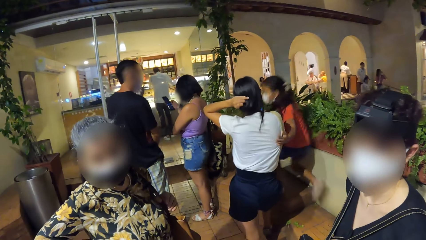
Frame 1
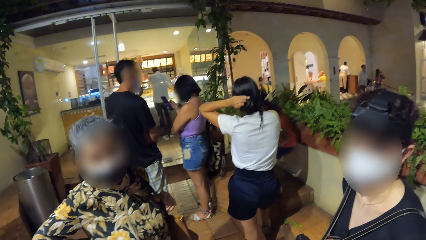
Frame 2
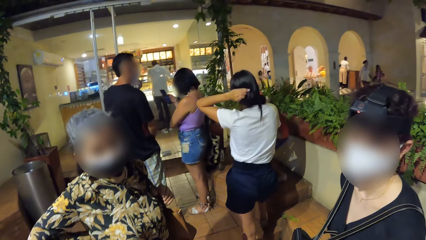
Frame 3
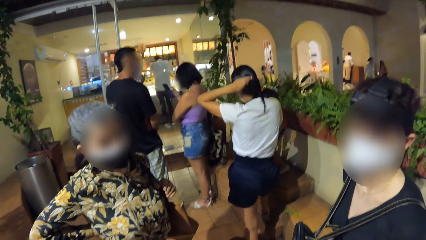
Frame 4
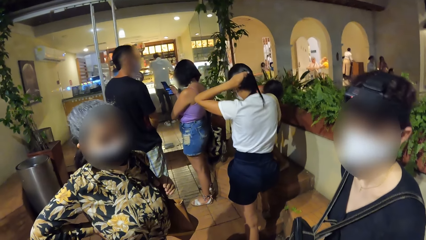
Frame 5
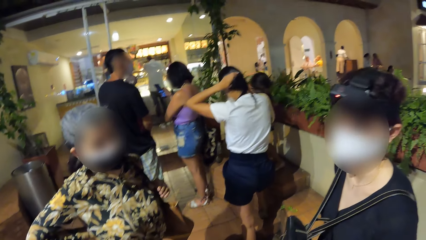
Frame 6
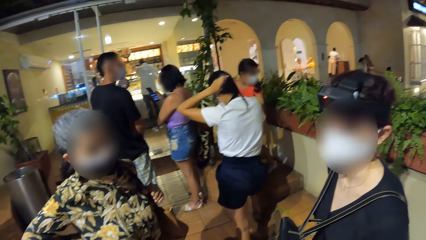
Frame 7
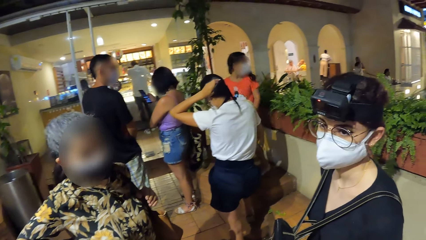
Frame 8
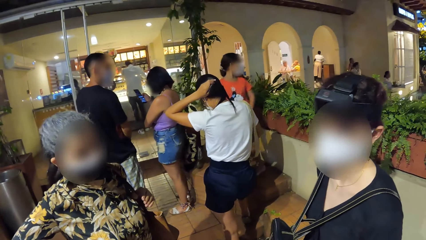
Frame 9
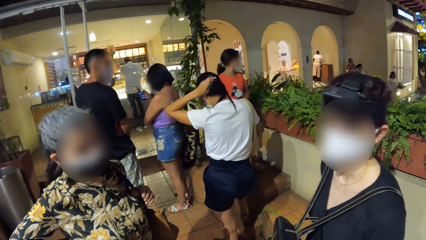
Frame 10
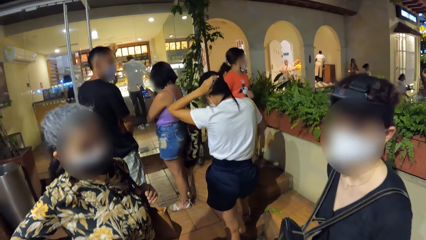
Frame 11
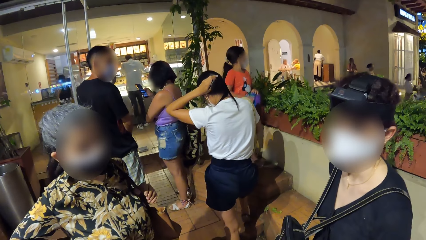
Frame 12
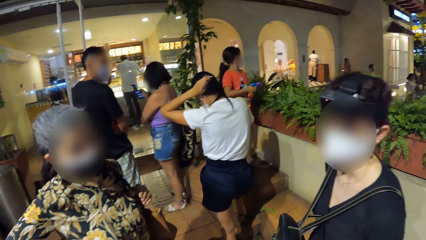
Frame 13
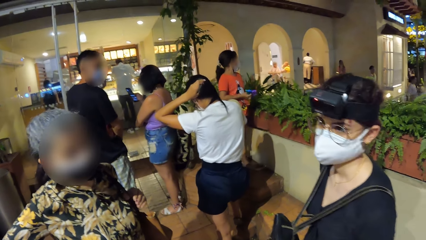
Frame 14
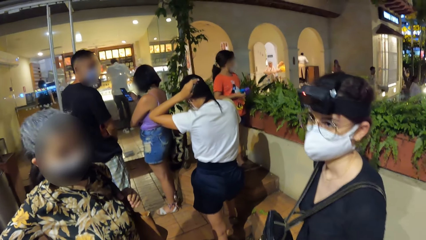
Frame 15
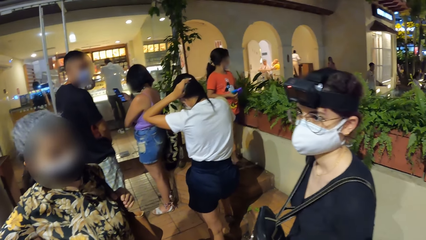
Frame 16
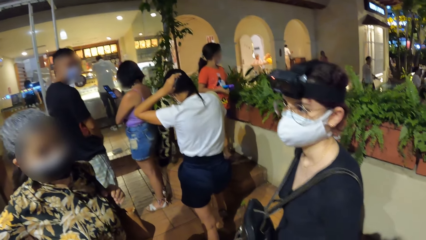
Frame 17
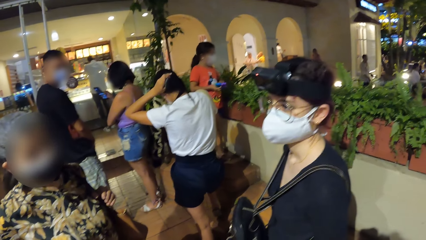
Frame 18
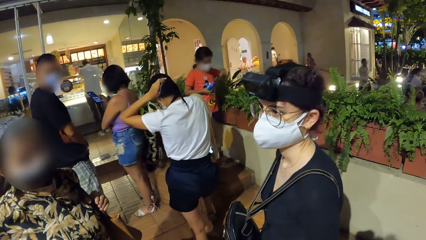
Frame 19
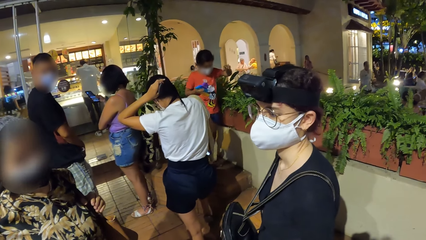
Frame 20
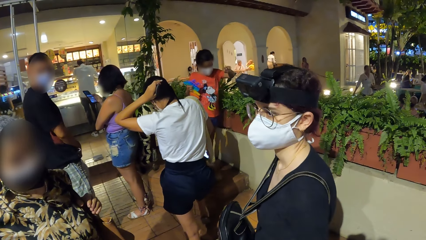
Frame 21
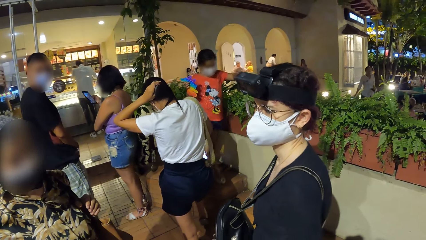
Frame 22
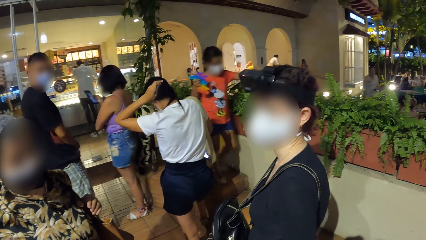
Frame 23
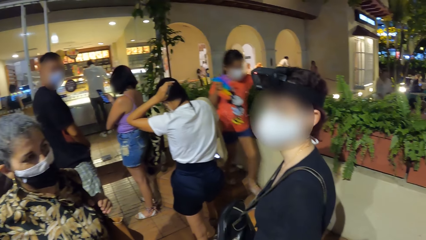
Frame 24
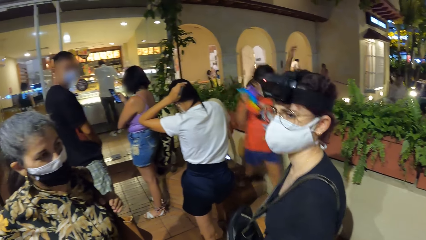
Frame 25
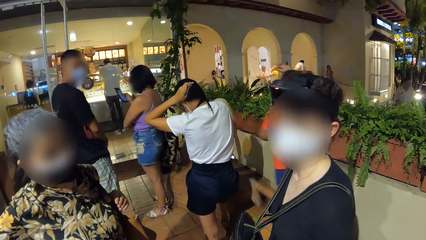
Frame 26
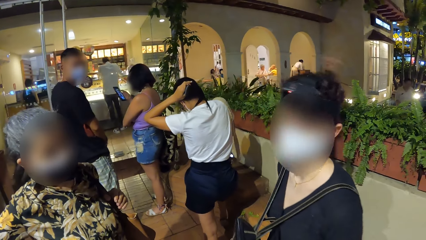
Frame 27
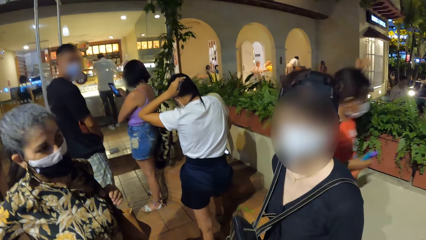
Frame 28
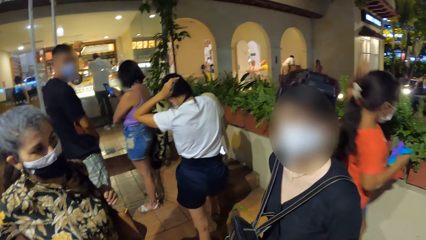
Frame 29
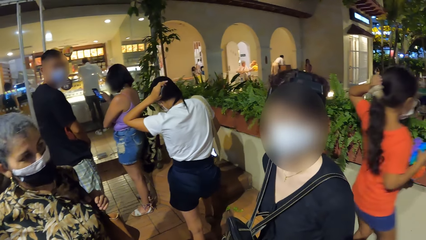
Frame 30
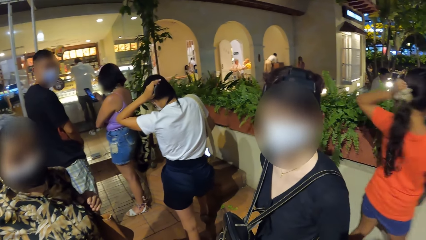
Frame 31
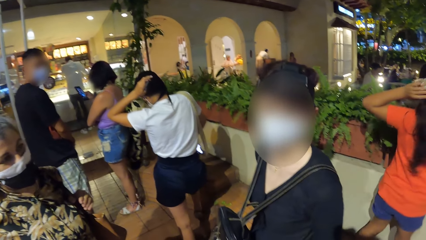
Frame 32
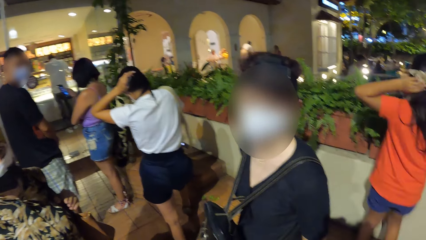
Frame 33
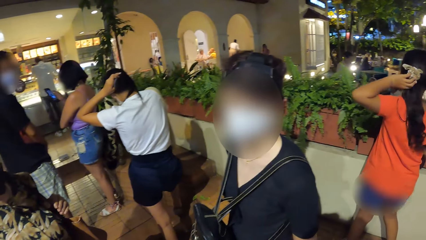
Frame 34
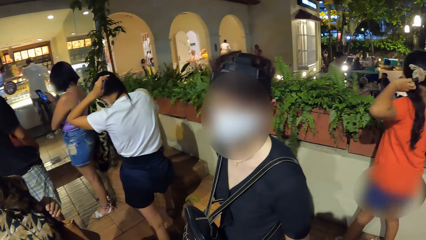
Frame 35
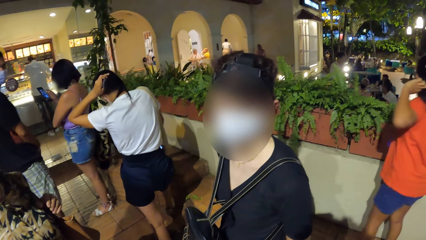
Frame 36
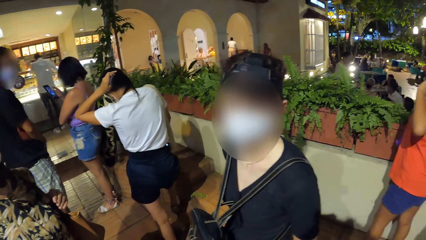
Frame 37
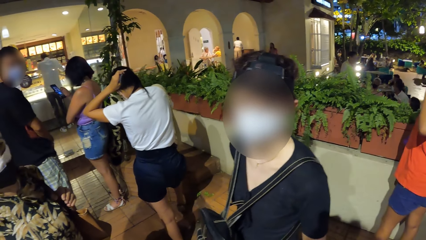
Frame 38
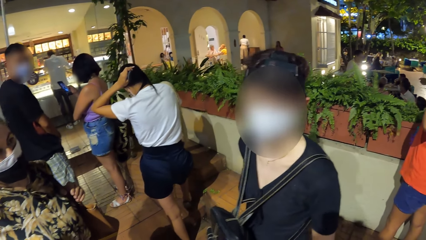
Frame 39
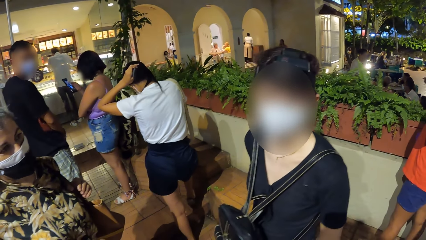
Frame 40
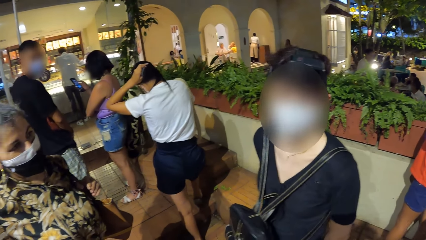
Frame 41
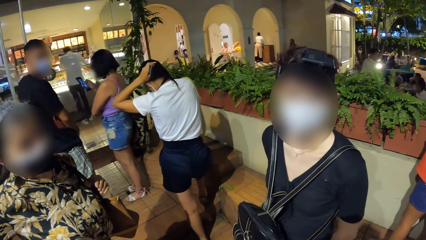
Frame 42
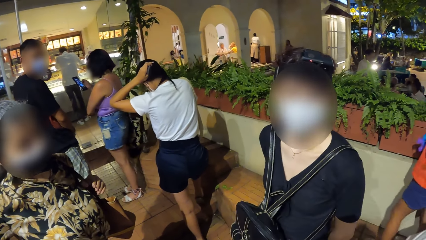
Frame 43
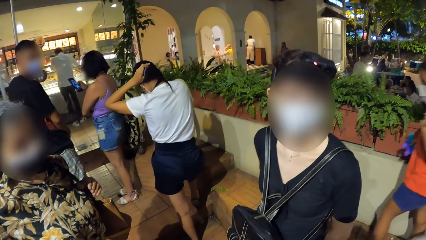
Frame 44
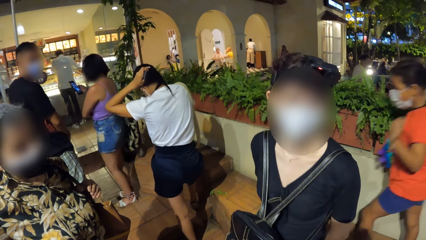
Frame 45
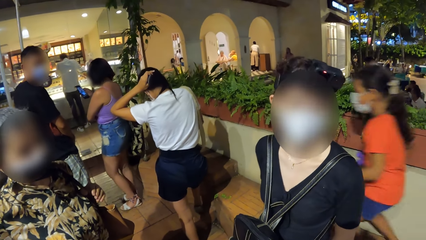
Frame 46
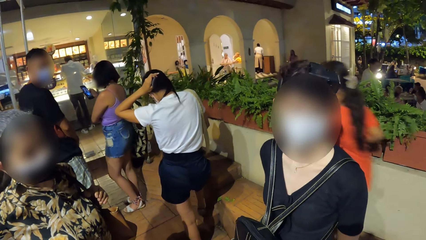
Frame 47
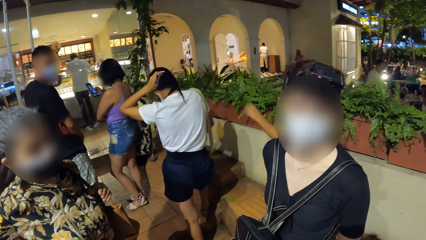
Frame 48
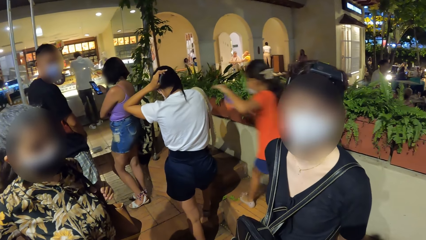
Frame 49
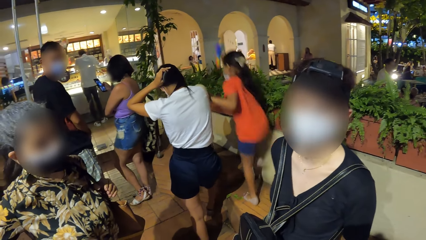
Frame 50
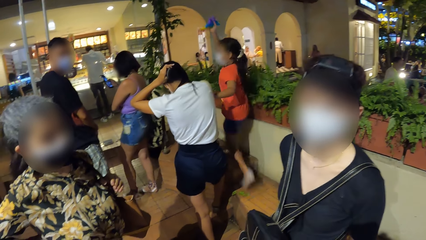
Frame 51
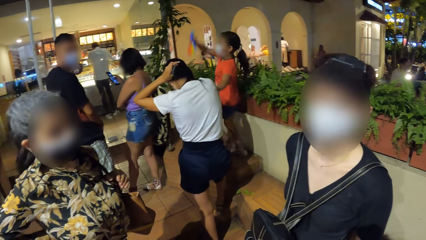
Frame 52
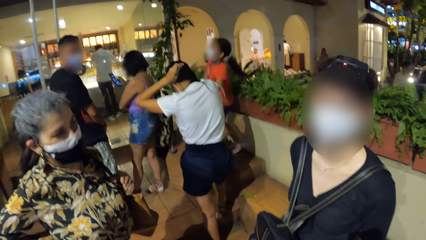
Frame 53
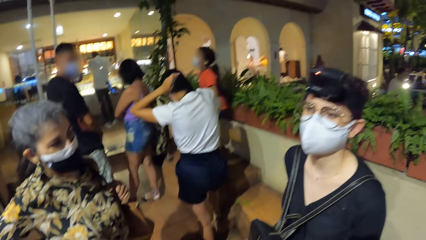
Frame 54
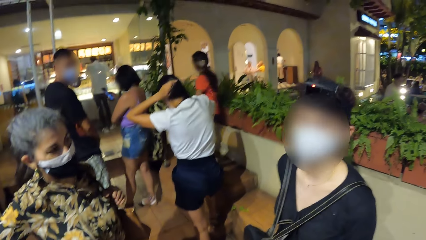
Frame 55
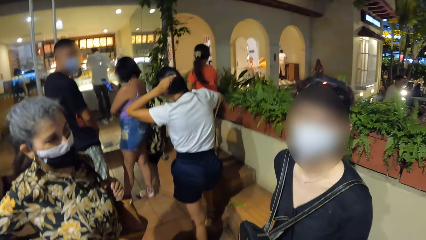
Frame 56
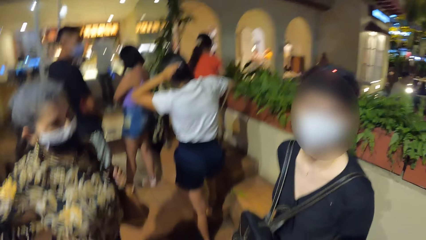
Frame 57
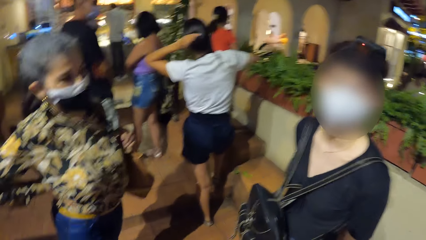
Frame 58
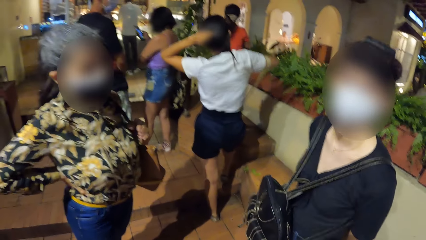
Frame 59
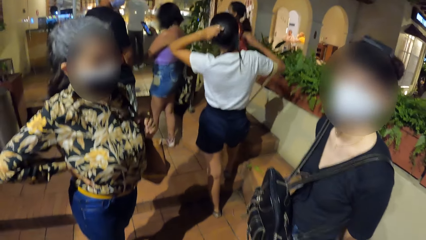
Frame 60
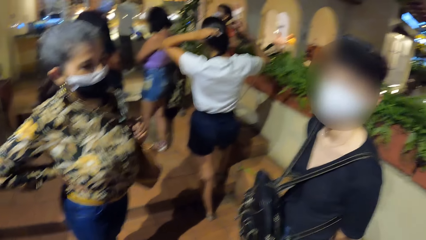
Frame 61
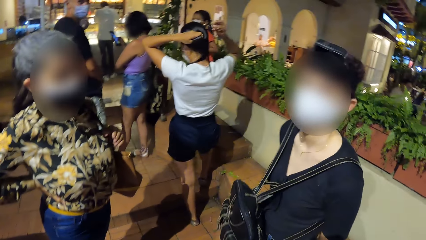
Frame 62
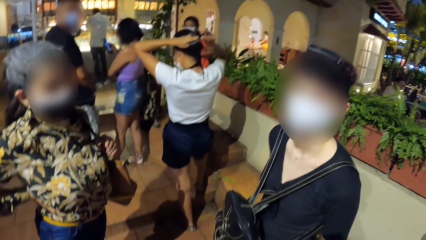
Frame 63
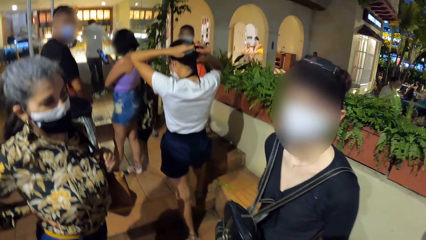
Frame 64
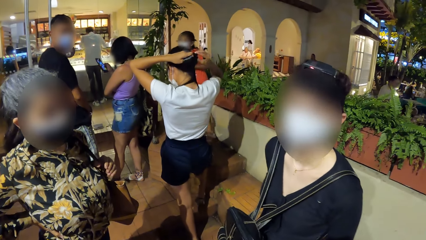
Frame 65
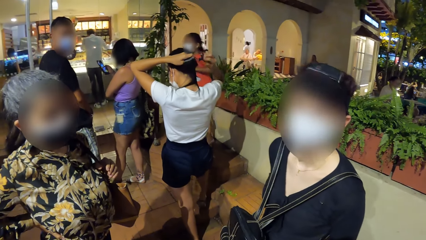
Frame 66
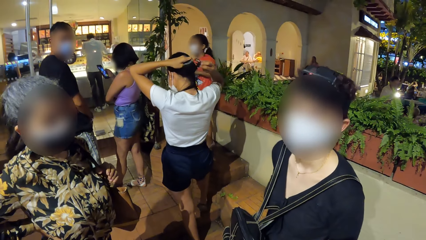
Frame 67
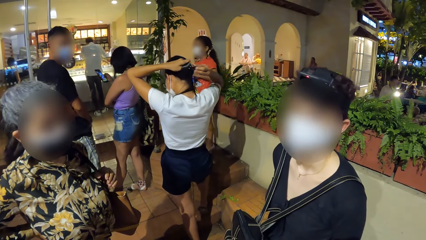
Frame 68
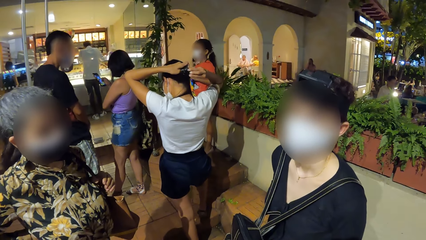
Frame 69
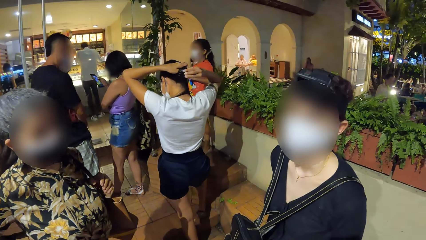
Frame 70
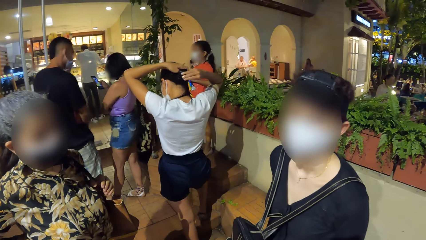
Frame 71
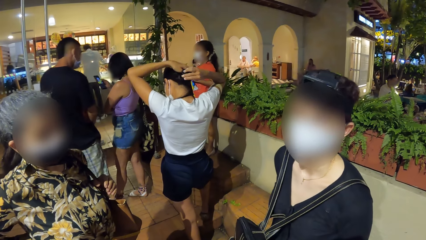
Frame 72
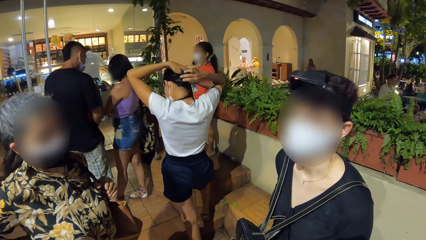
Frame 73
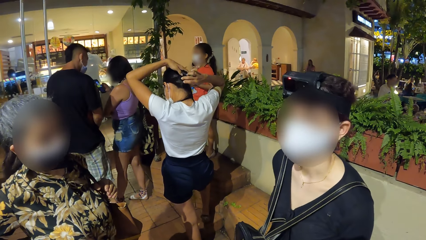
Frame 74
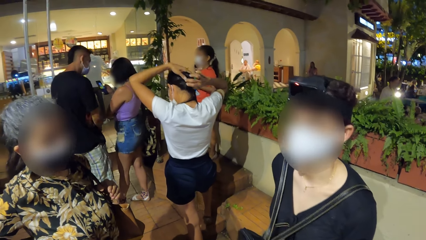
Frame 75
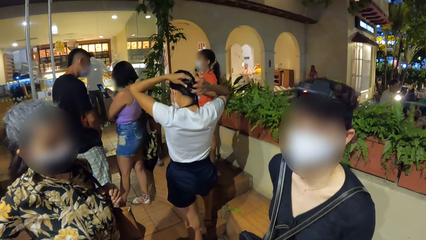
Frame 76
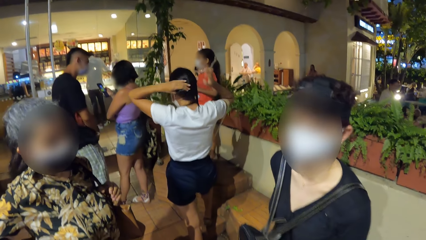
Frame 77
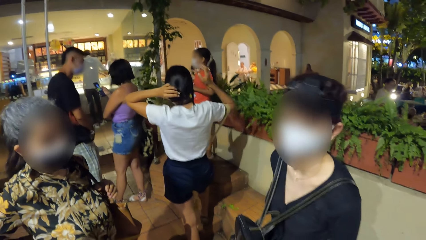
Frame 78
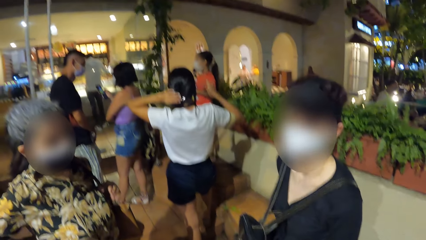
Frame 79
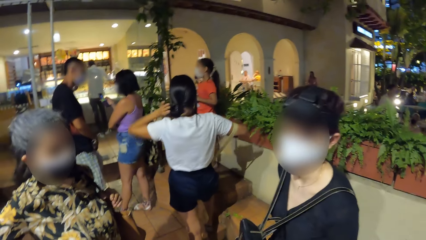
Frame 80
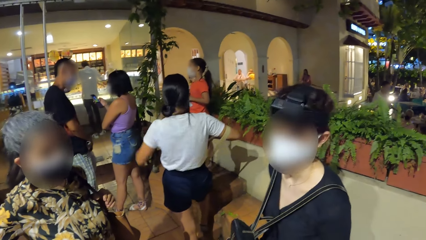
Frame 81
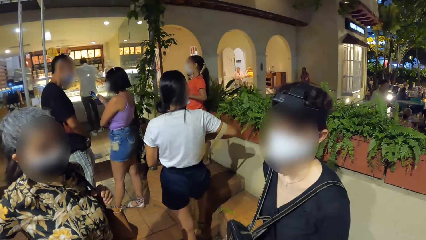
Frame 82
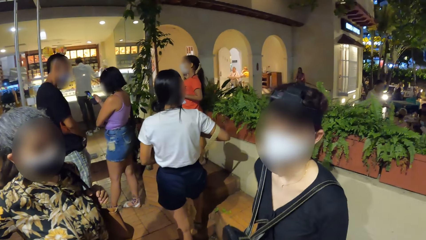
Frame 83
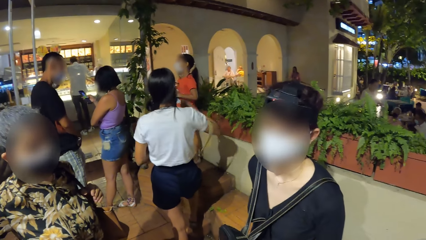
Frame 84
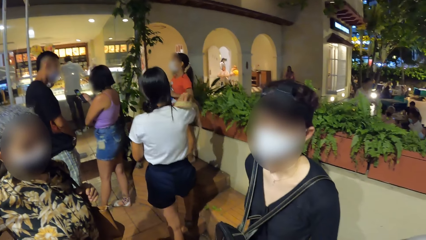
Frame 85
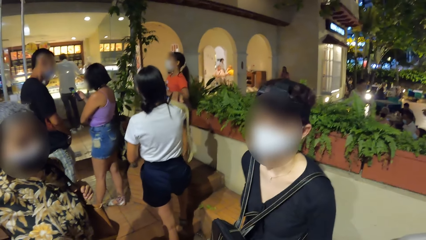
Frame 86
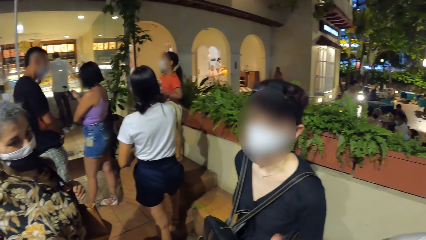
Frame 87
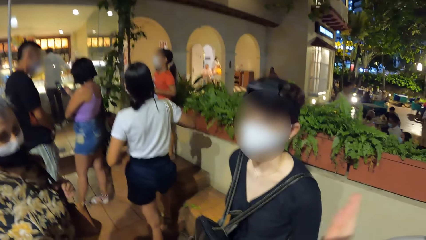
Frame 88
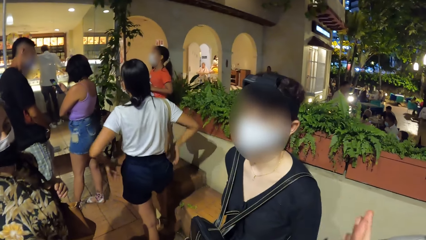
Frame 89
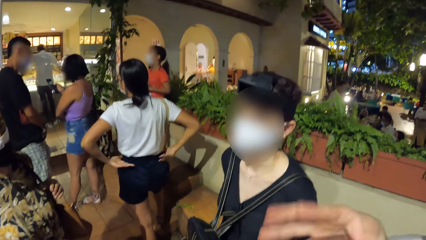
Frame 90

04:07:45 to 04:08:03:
The girl holds the toy with both hands and touches the woman with her left hand.
